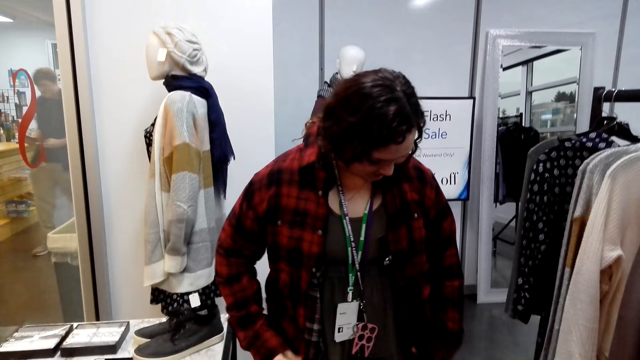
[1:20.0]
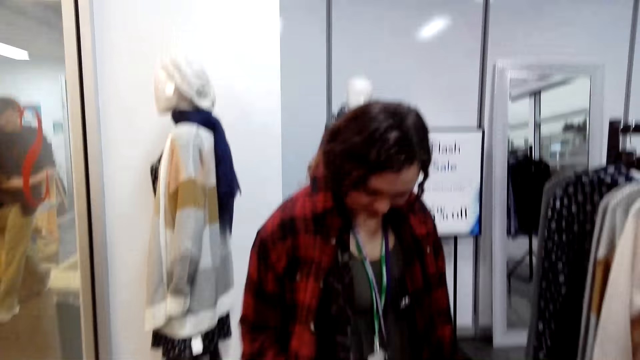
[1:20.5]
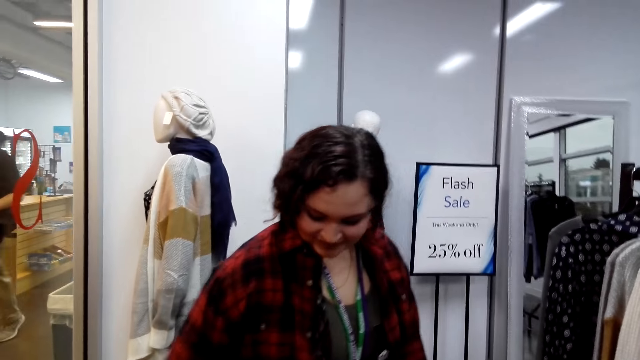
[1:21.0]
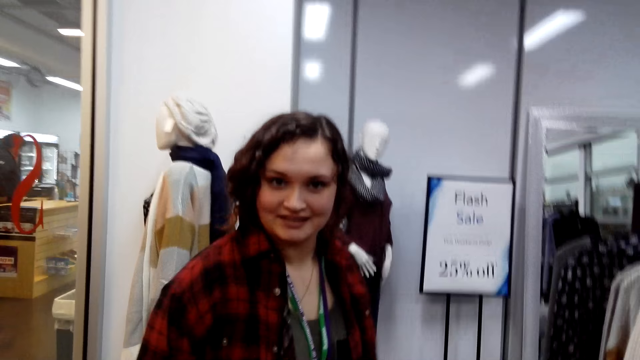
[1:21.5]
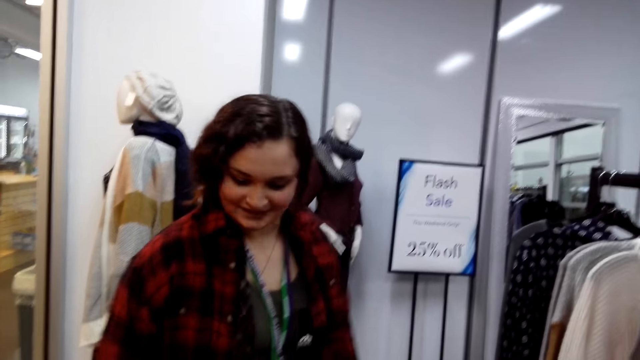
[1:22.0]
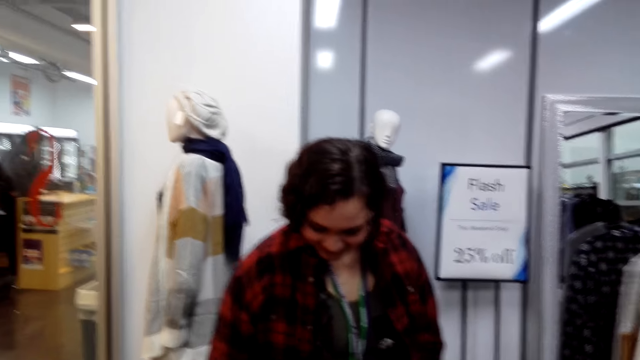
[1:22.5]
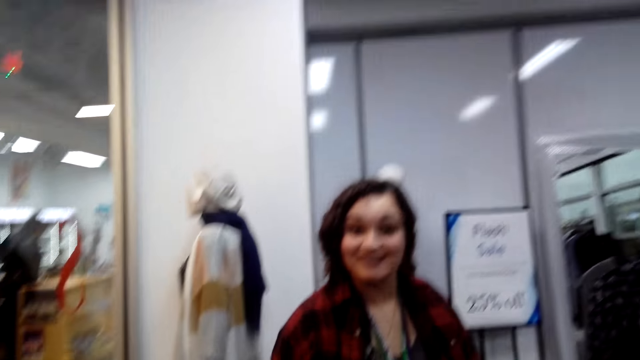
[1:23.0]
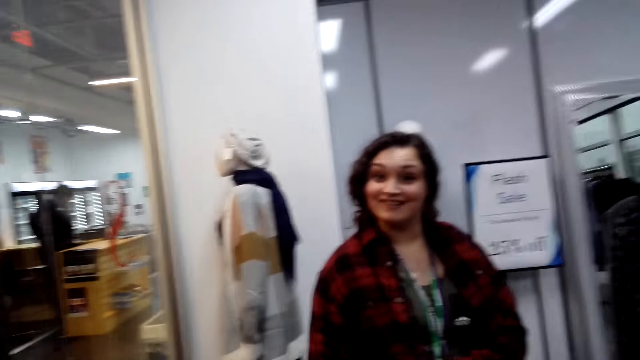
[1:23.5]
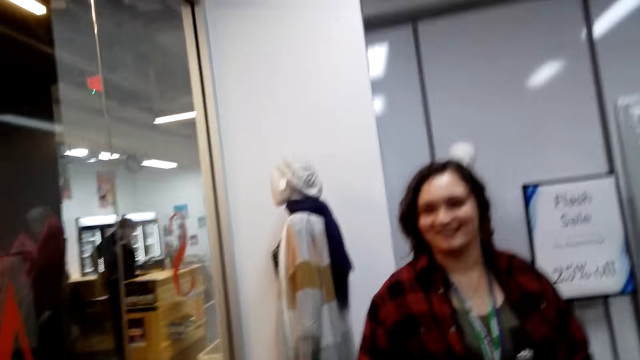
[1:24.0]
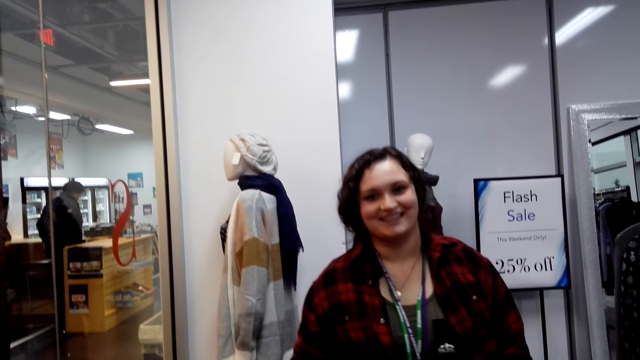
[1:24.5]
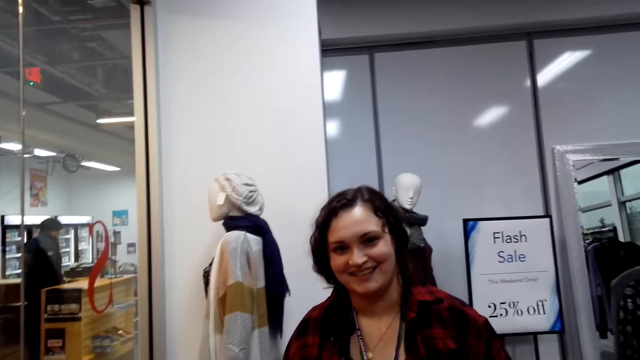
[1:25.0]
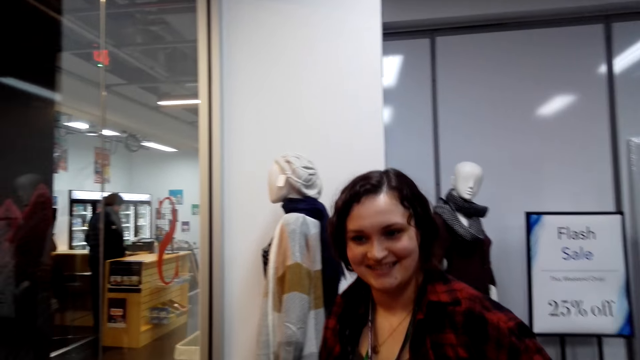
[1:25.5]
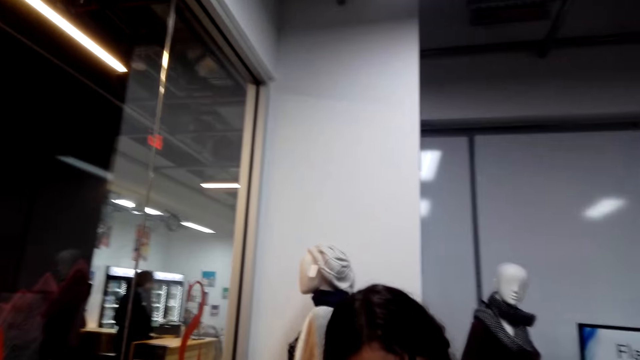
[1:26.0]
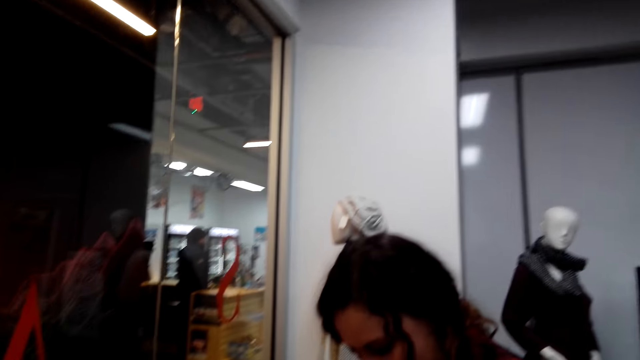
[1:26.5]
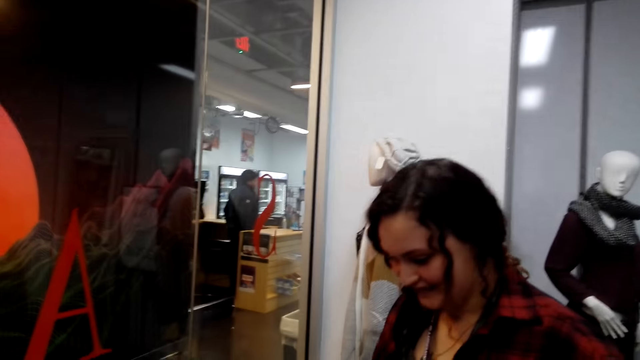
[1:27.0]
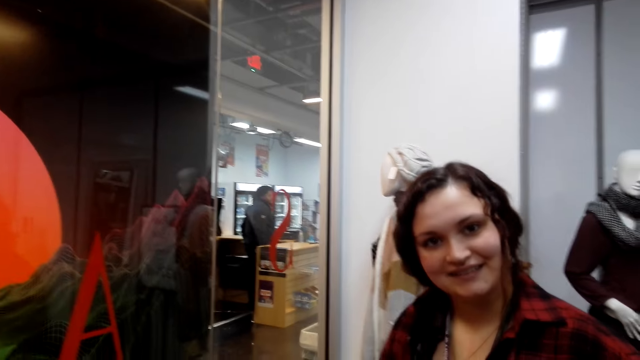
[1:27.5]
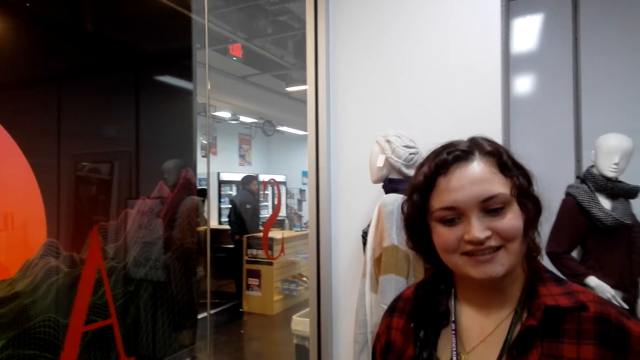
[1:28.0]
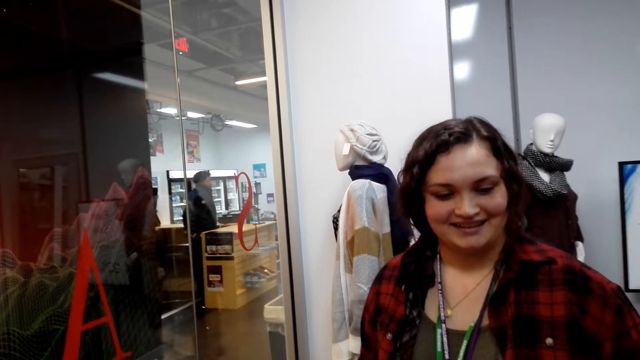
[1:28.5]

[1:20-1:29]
A woman talks with the camera wearer. The woman straightens her shirt, looks at the camera wearer and nods.

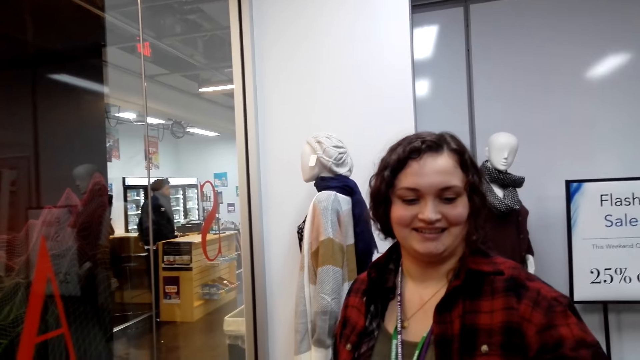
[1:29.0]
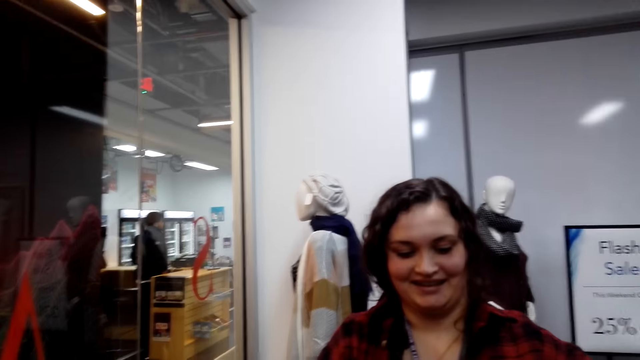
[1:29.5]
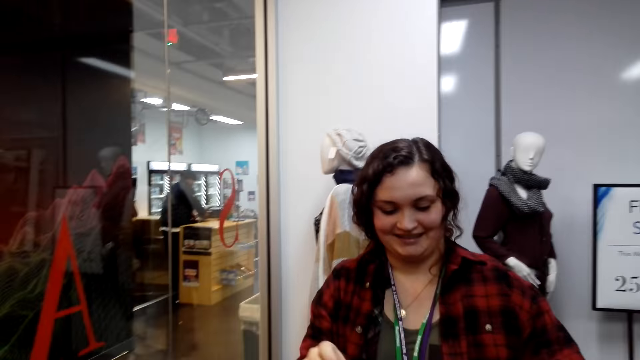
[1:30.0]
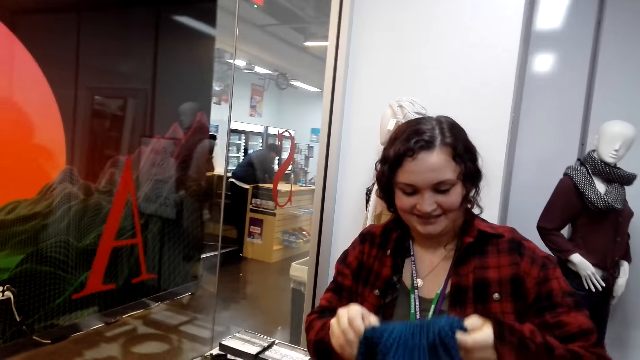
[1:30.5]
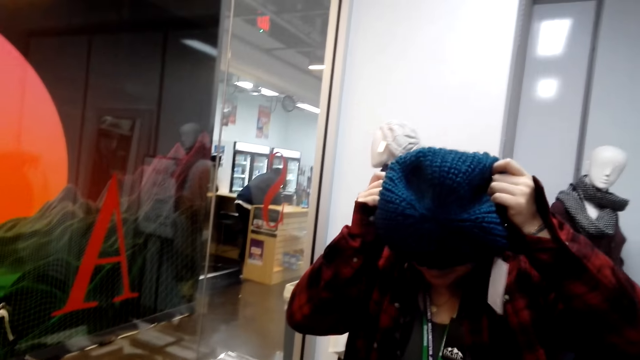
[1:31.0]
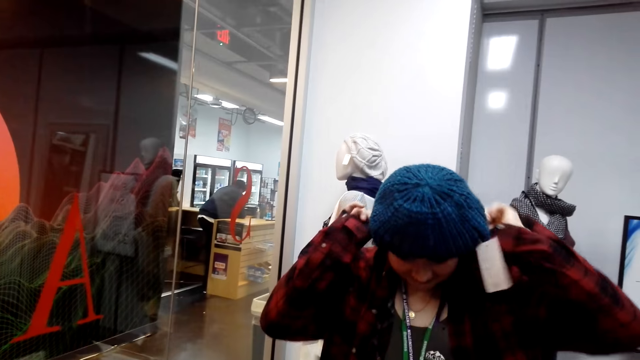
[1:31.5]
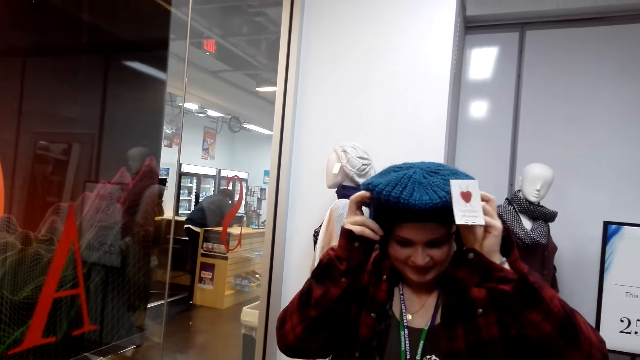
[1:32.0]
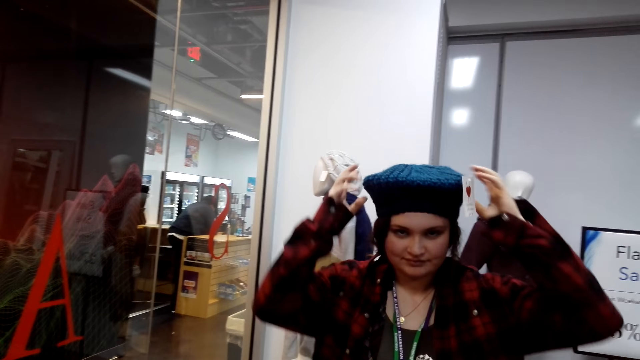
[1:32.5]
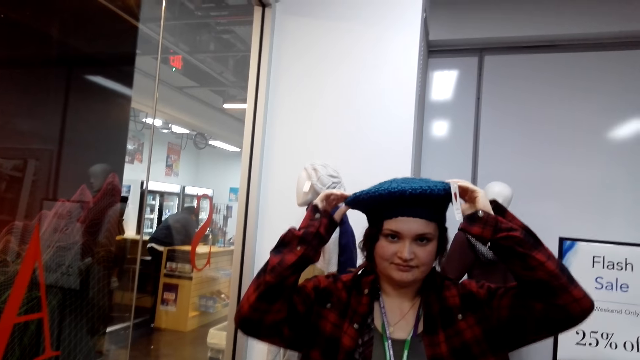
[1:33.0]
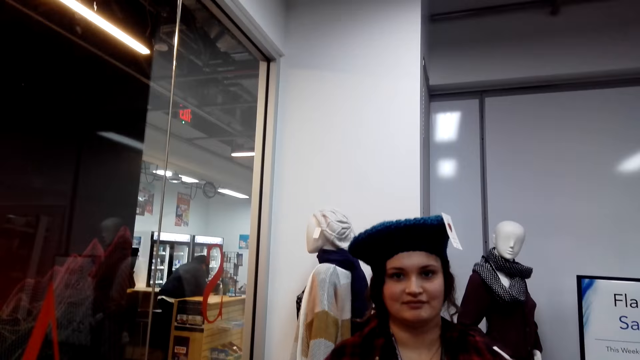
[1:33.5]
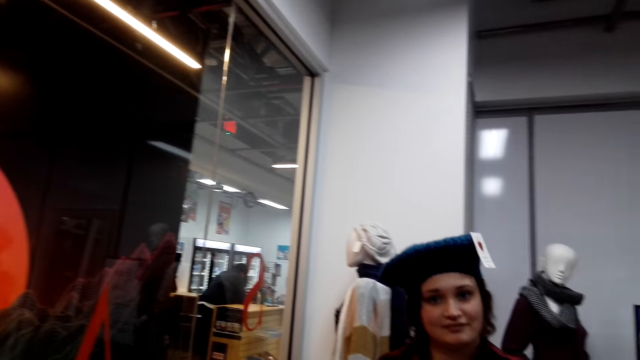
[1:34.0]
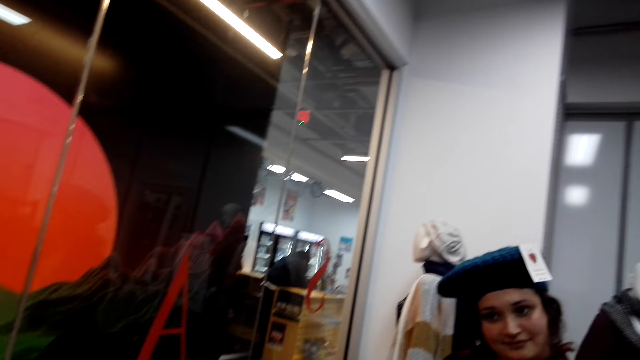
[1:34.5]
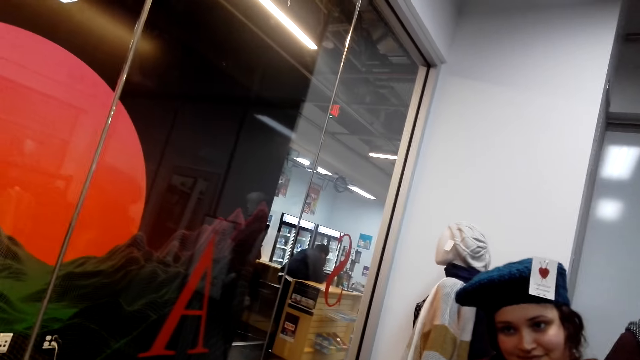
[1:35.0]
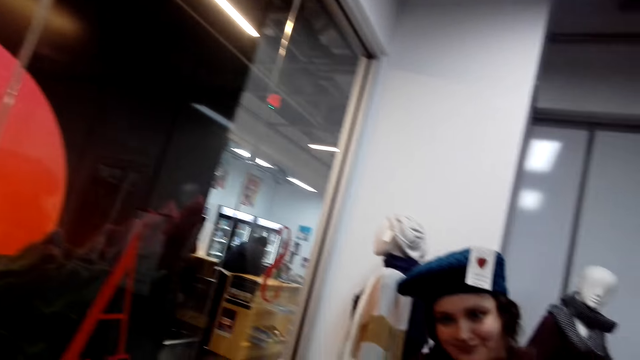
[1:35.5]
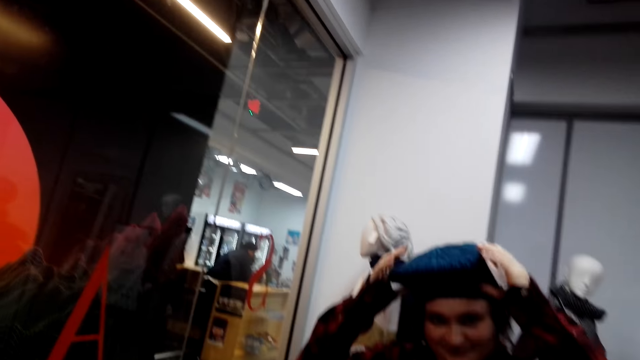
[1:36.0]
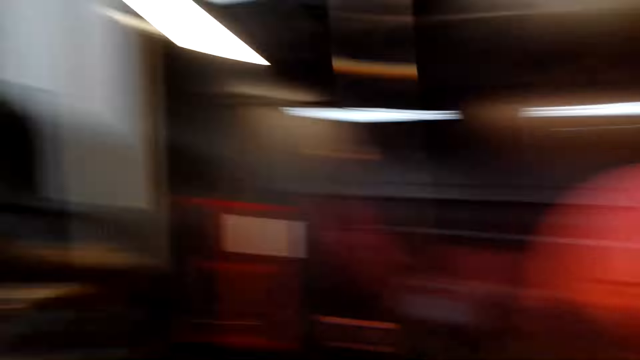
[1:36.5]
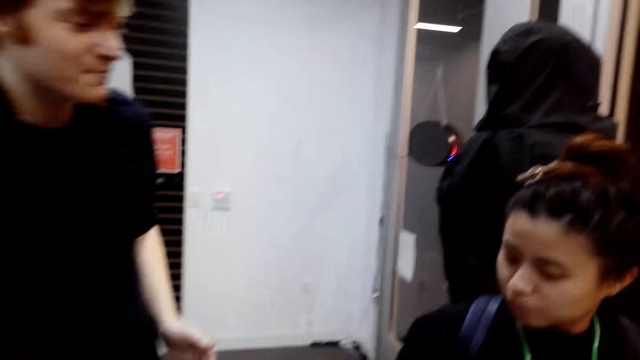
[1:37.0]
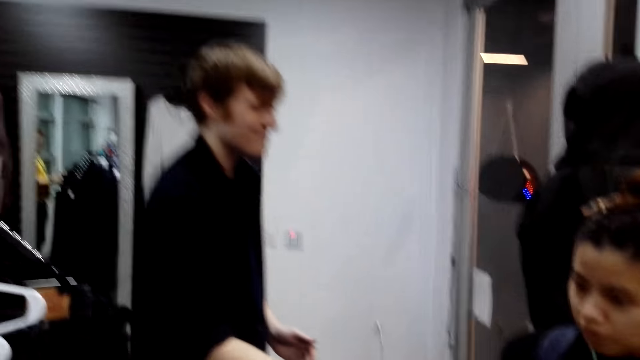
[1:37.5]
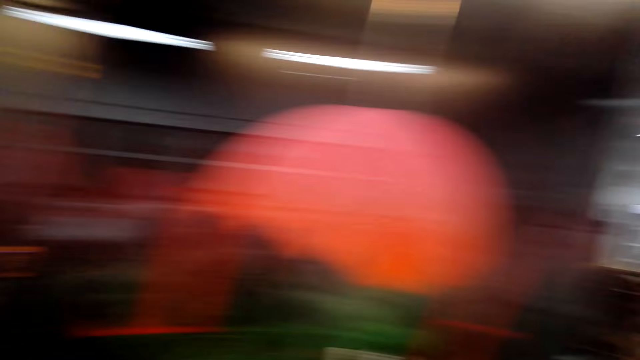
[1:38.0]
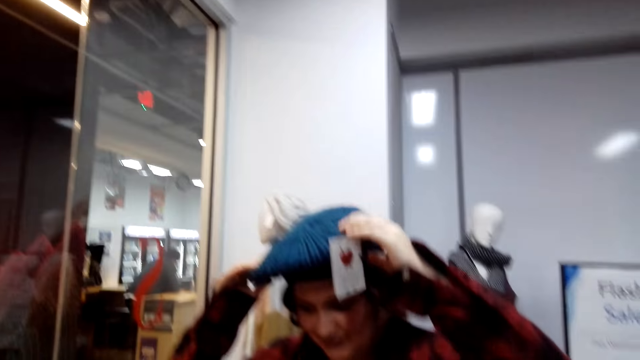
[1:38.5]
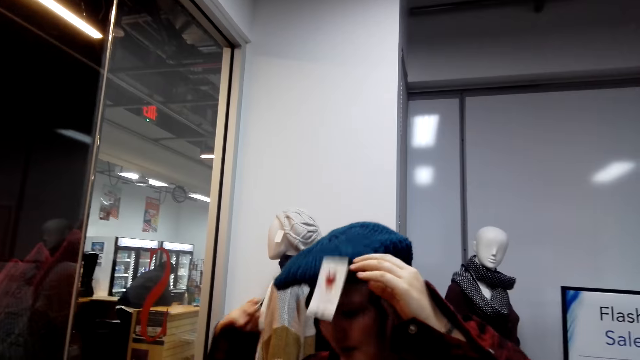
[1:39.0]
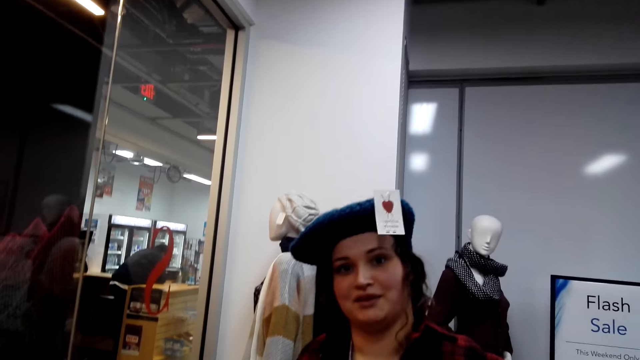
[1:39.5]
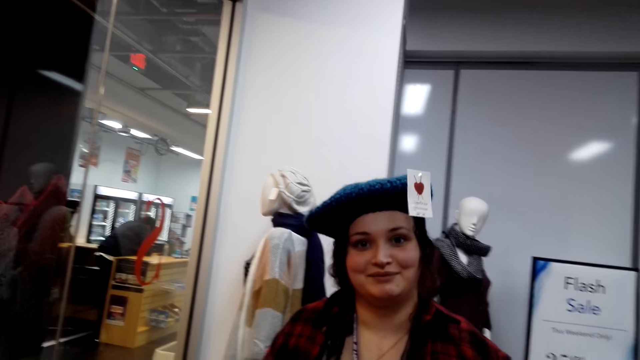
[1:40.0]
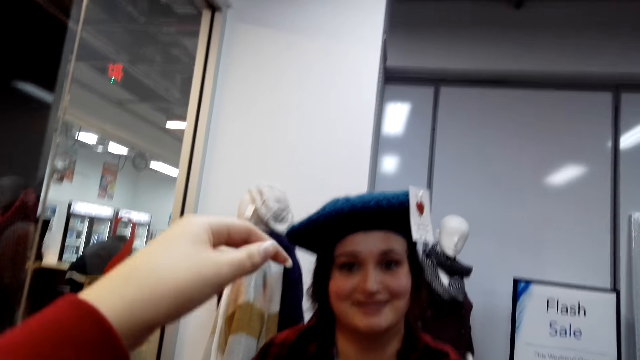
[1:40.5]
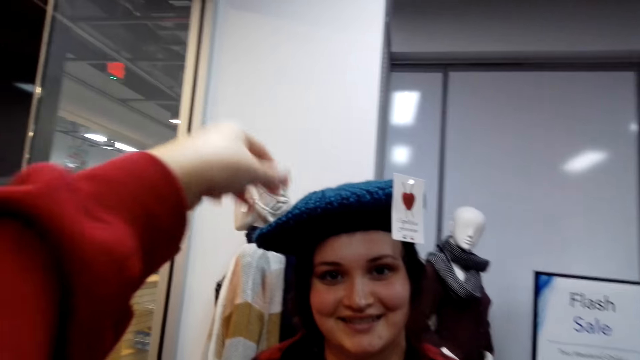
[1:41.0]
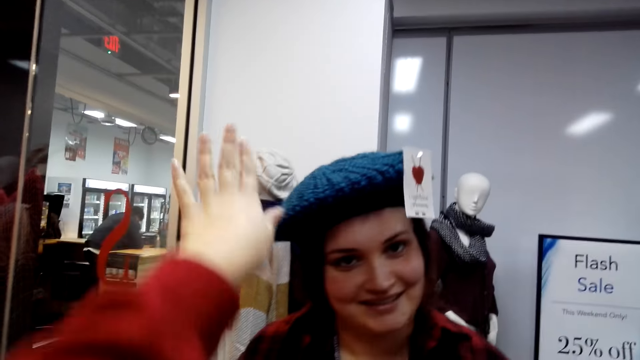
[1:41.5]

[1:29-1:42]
The woman fits a hat. The camera wearer talks with the woman. They look at another person. The woman adjusts the hat on her head and looks at the camera wearer.
